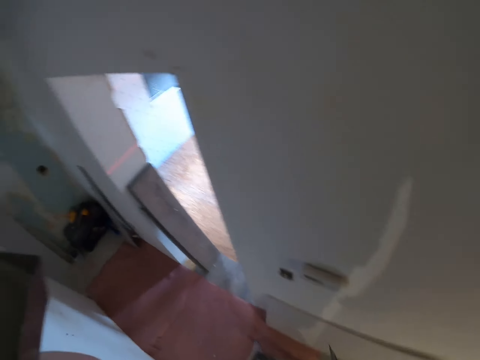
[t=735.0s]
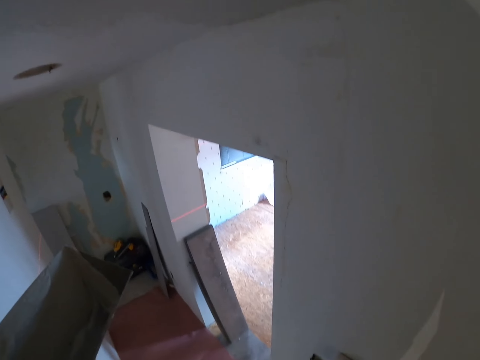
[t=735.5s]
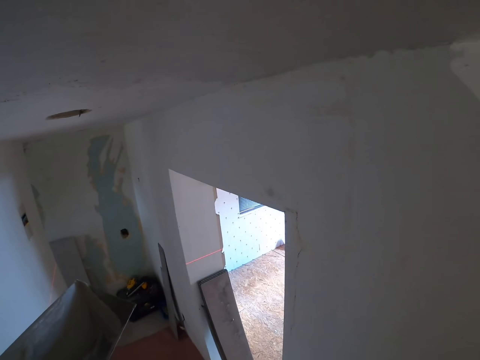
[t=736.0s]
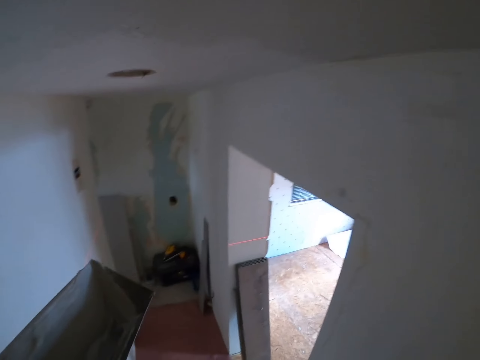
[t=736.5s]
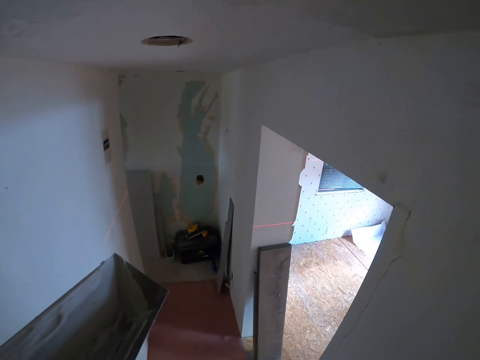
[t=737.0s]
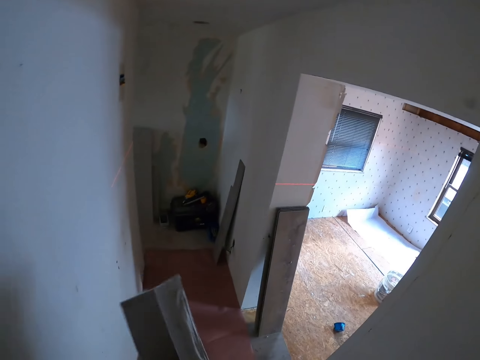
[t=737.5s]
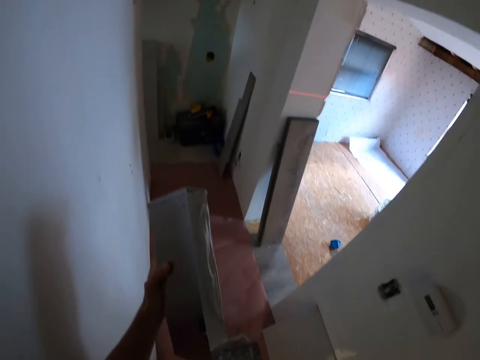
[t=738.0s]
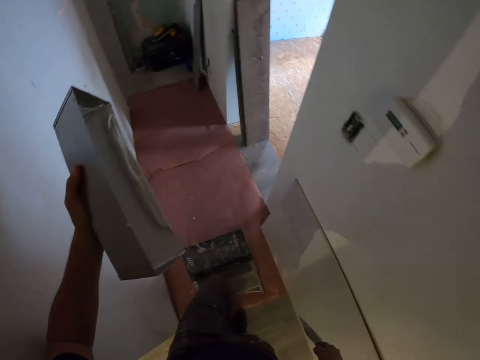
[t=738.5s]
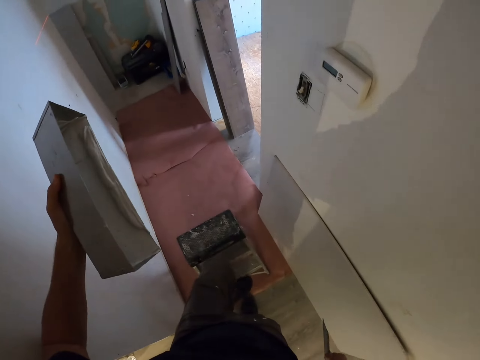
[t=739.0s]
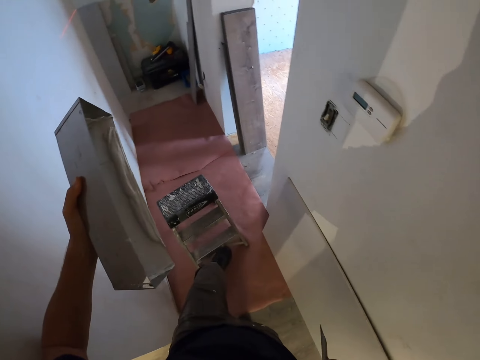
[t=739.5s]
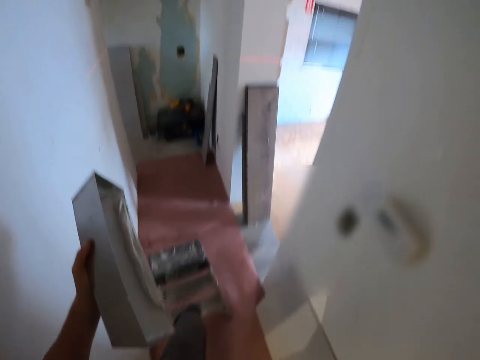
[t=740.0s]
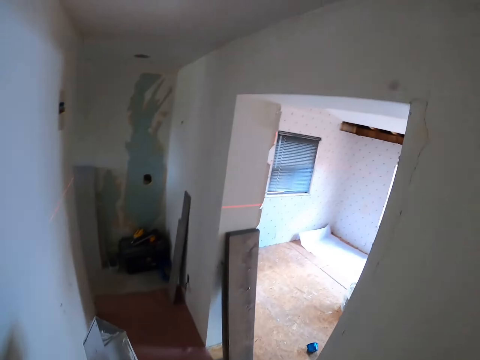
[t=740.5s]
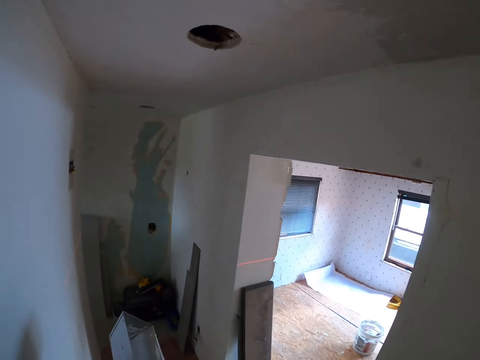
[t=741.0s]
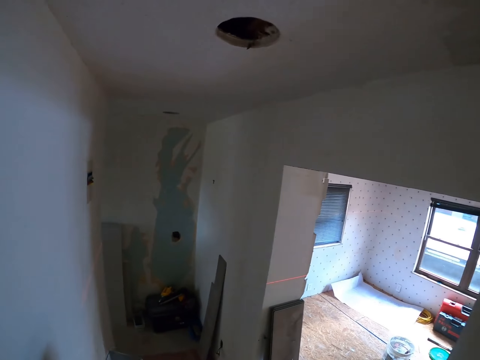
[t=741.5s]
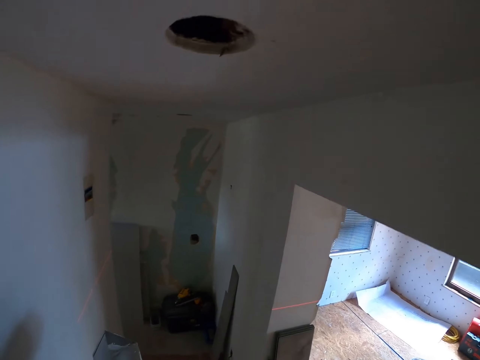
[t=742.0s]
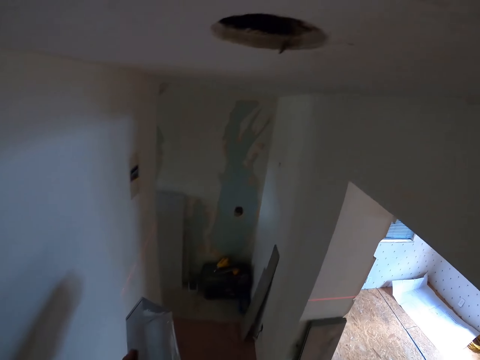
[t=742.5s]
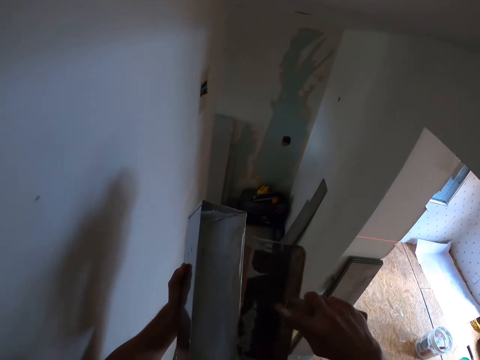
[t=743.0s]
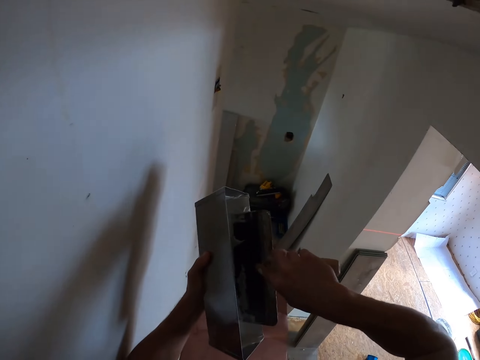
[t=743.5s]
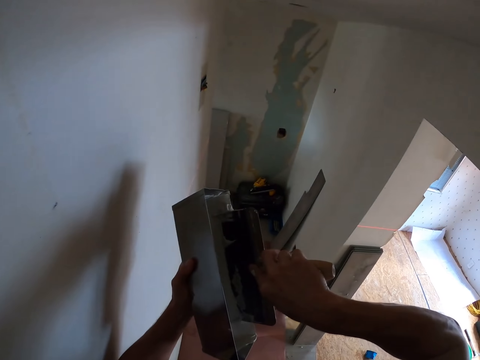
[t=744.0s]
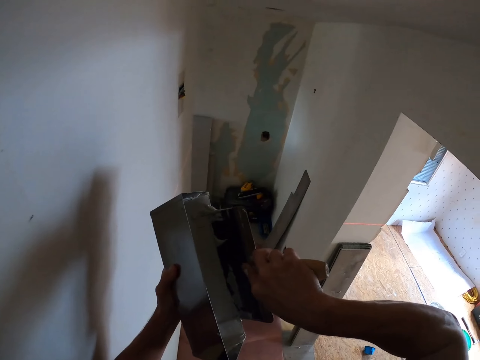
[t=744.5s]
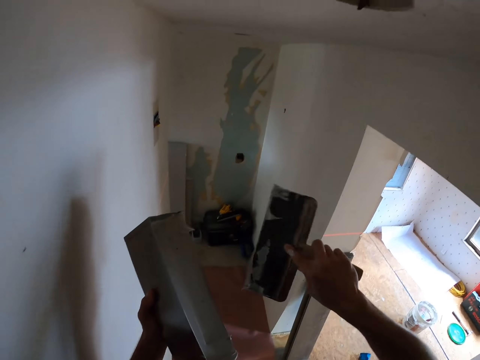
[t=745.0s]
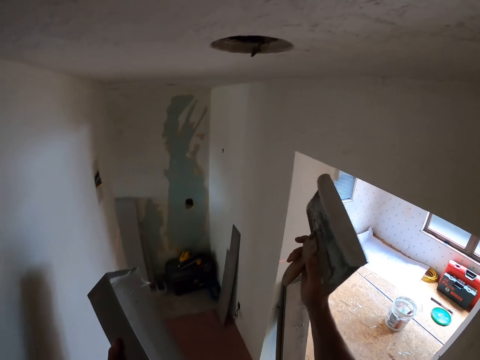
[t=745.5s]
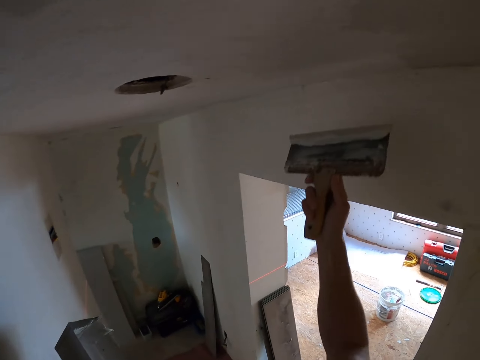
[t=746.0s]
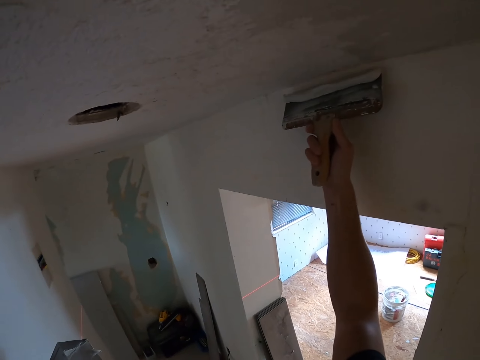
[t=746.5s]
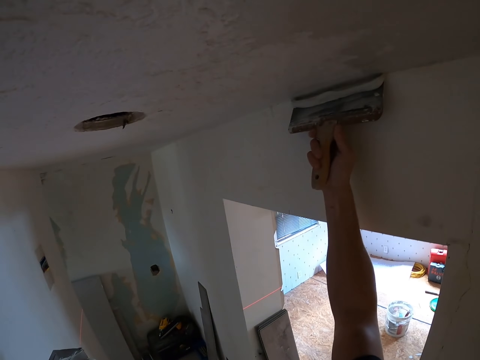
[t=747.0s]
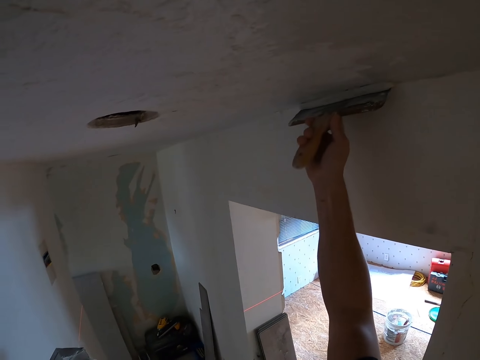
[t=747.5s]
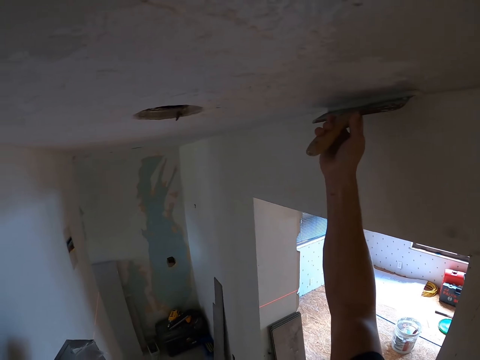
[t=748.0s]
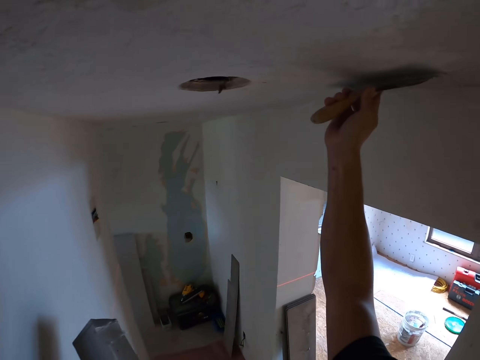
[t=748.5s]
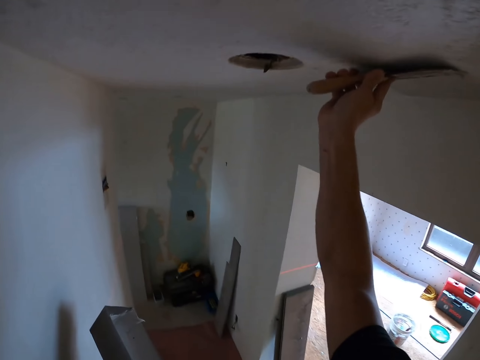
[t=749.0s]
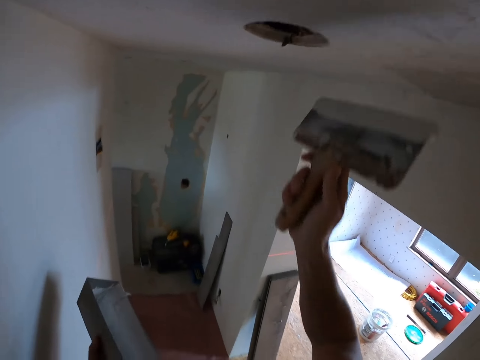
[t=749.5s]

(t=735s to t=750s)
The camera wearer steps down from the stool. They move the ladder stool or stand on the floor. They stand on the stand. They scoop the paint with a trowel in the container. They paint the ceiling board.

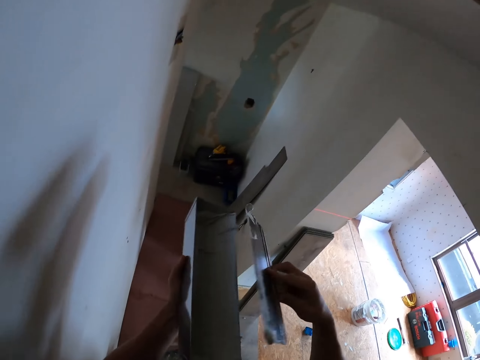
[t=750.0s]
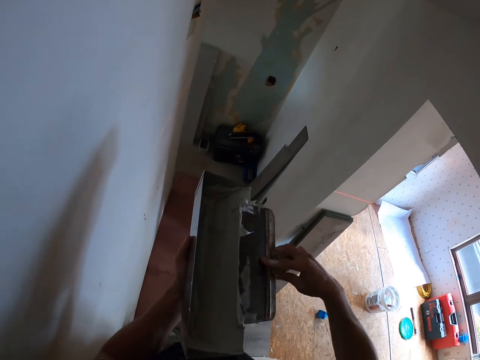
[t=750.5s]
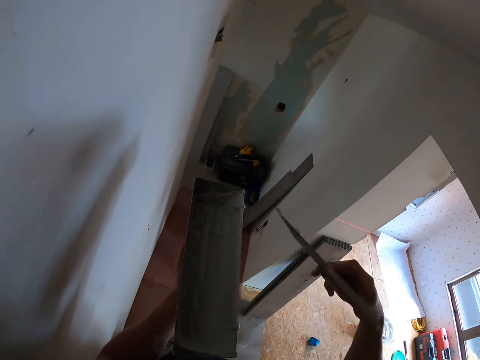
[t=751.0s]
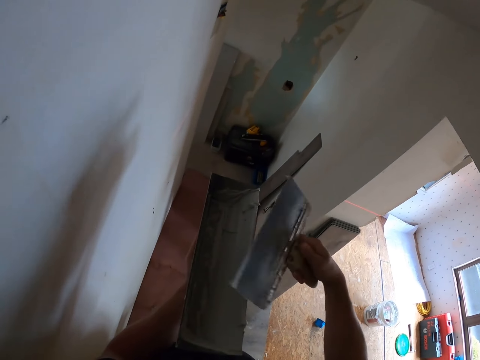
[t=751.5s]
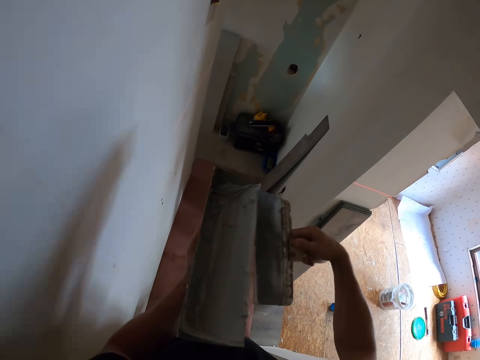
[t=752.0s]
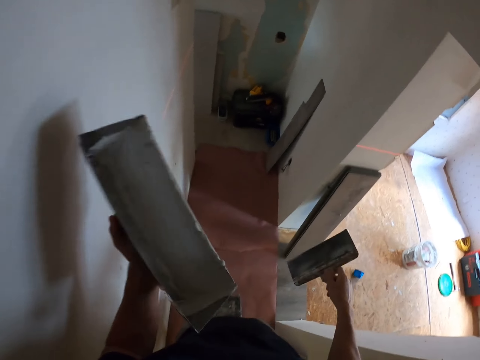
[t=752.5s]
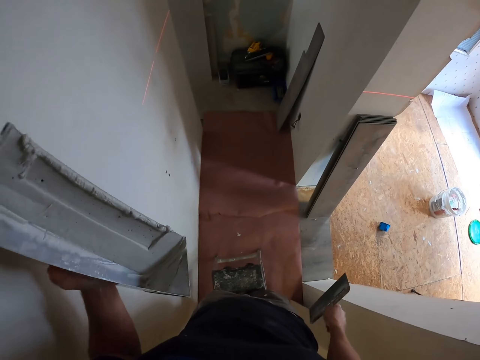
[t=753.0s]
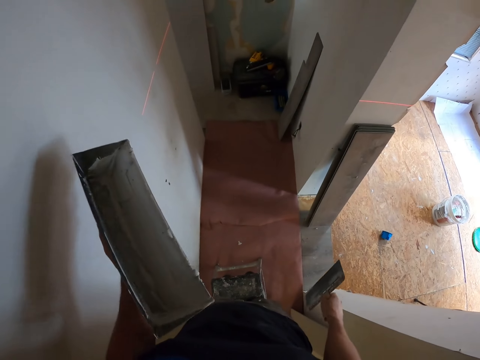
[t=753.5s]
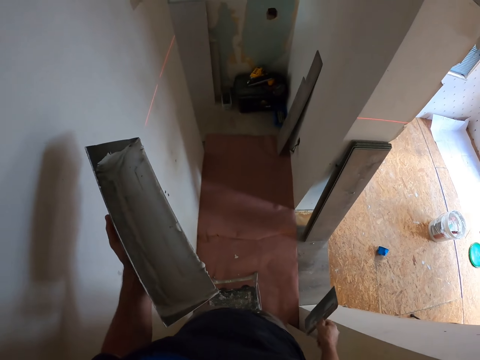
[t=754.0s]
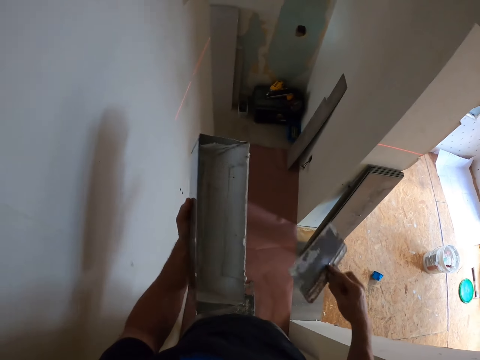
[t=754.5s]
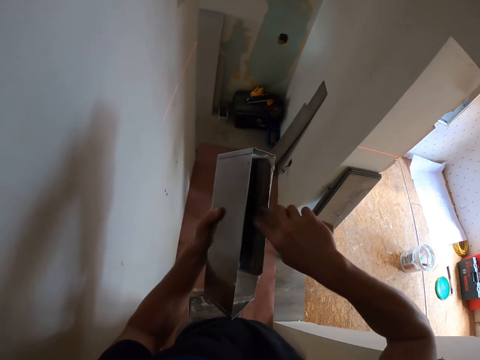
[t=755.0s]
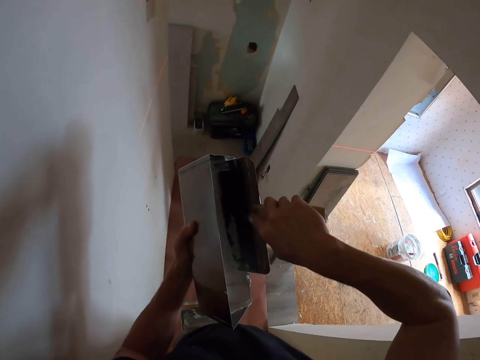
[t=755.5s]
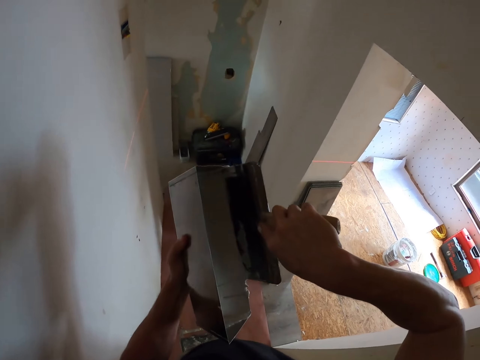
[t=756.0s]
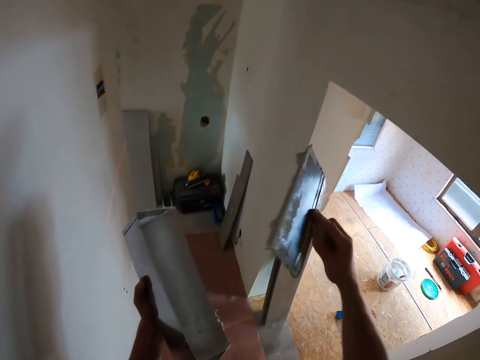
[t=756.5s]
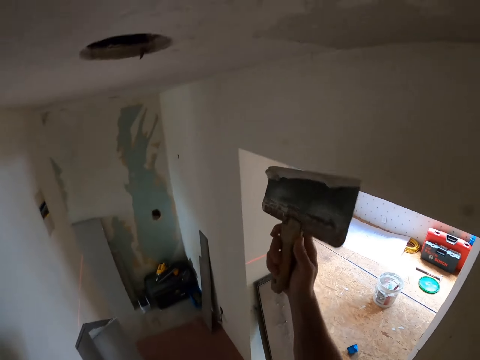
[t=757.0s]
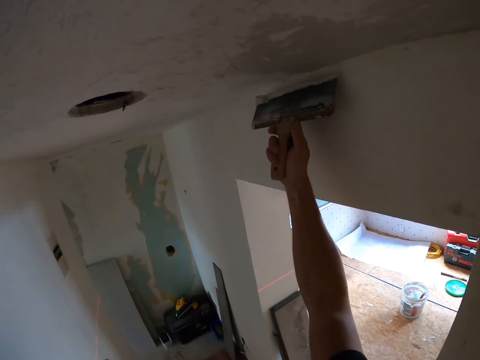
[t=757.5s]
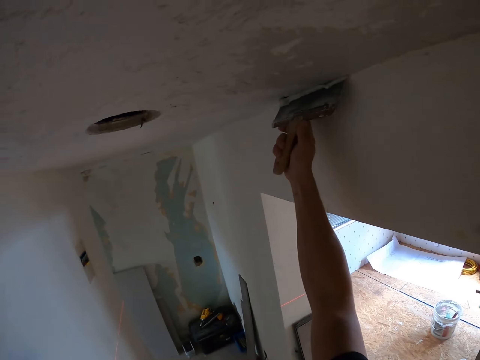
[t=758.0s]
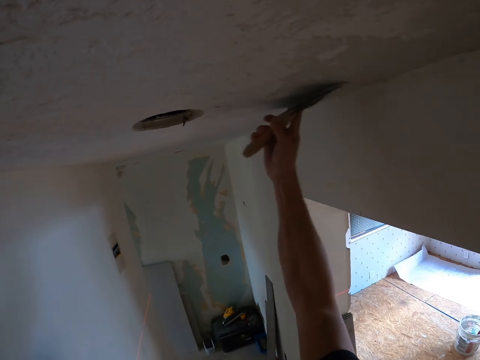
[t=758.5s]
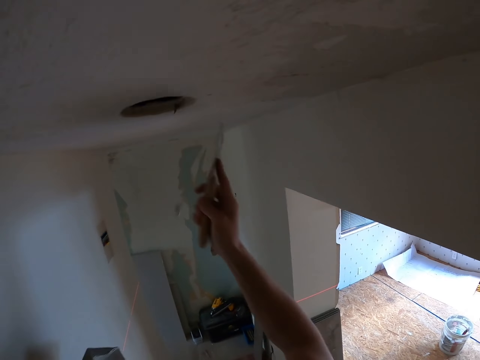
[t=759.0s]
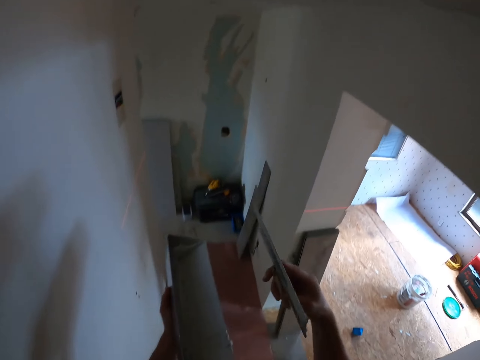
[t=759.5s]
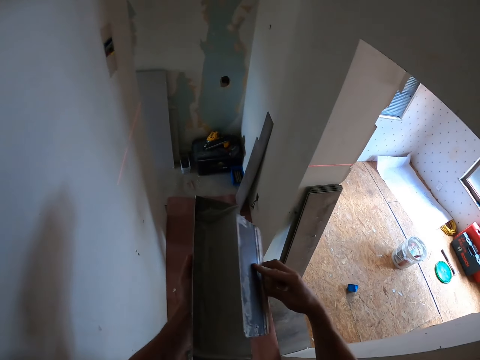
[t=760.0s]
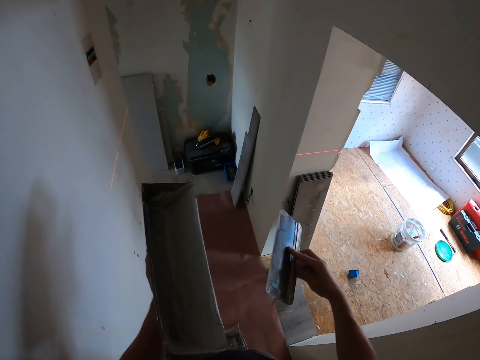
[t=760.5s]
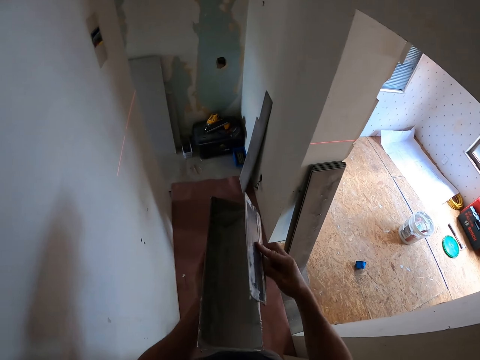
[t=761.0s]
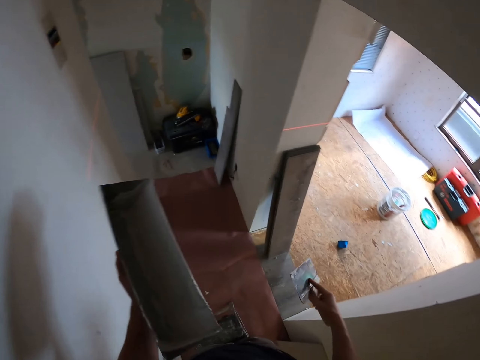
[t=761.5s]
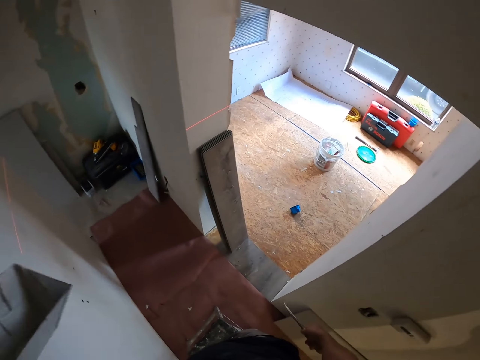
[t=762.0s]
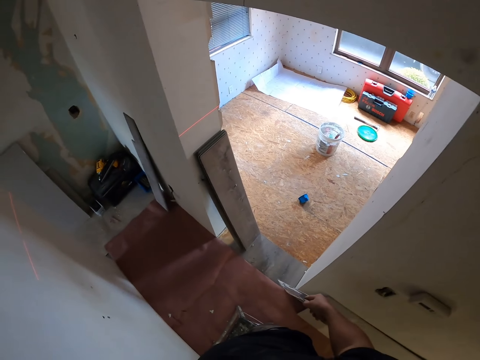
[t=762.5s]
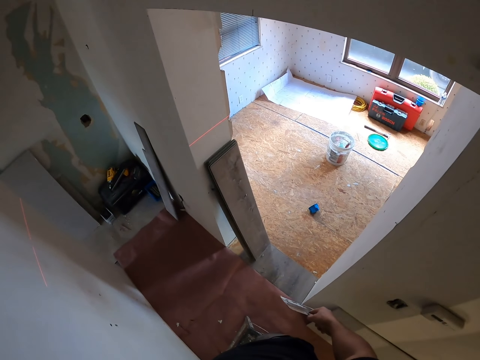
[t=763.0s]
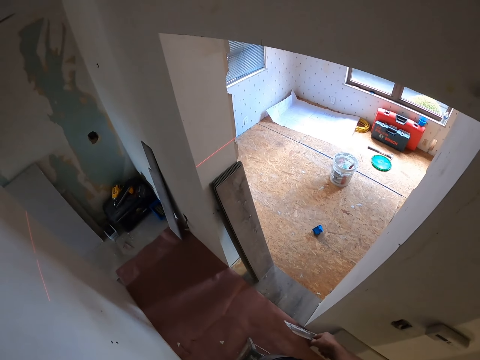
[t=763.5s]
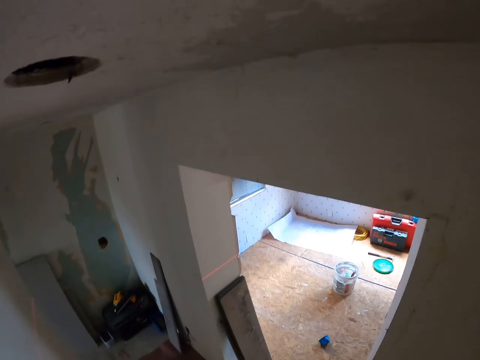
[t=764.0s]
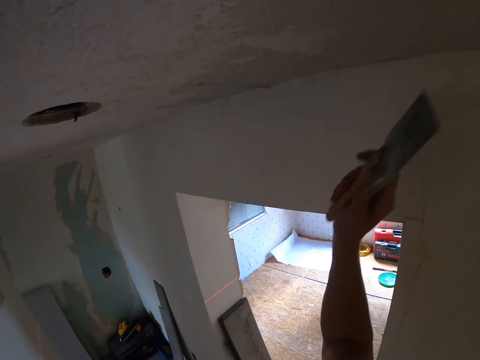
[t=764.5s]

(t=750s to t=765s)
The camera wearer wipes the spatula or trowel on the paint holder. They turn the paint spatula. They stare at the paint on the red carpet. They scoop the paint with the trowel in the container. They paint the ceiling board. They wipe the spatula on the paint holder. They stare at the bucket outside.
